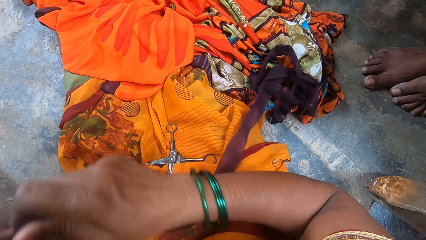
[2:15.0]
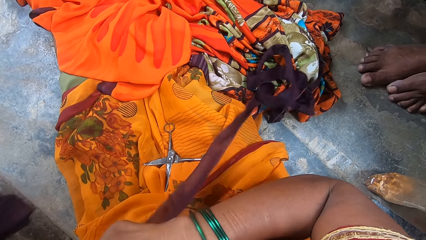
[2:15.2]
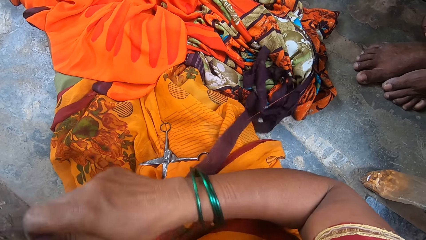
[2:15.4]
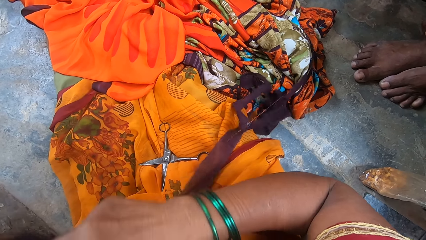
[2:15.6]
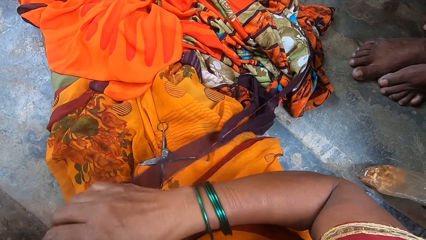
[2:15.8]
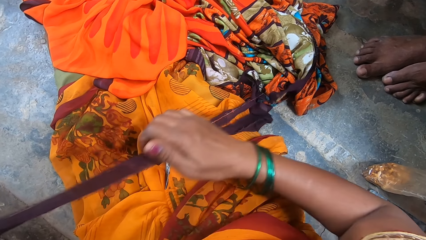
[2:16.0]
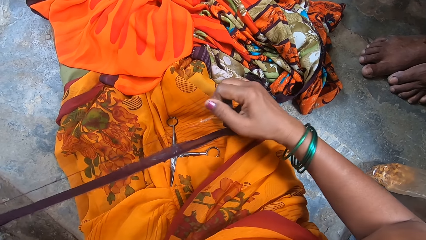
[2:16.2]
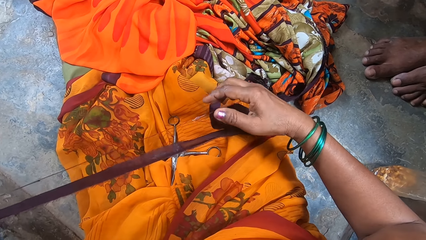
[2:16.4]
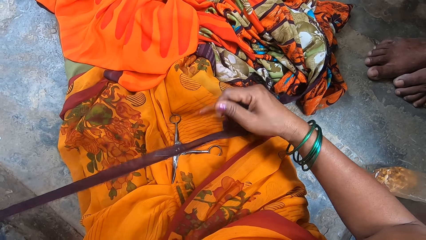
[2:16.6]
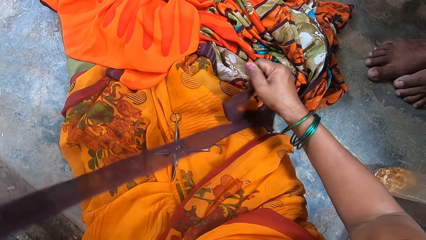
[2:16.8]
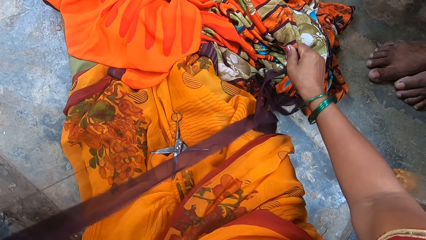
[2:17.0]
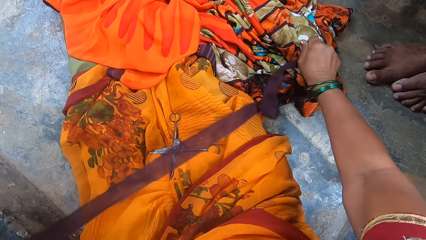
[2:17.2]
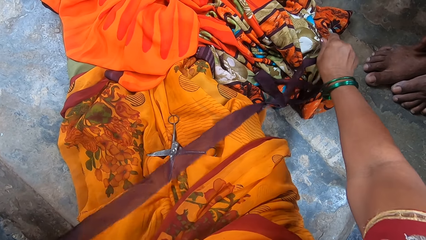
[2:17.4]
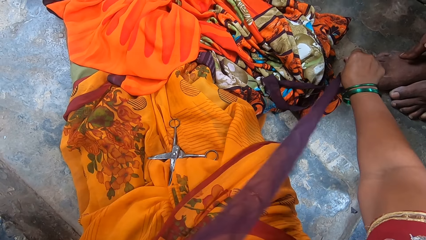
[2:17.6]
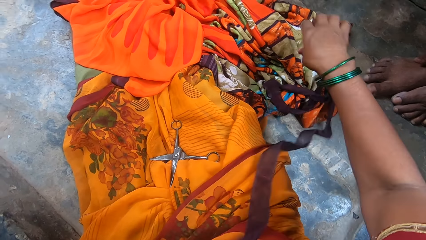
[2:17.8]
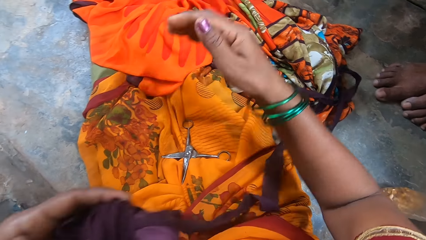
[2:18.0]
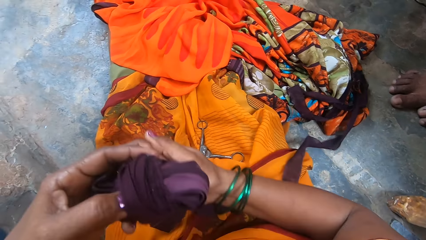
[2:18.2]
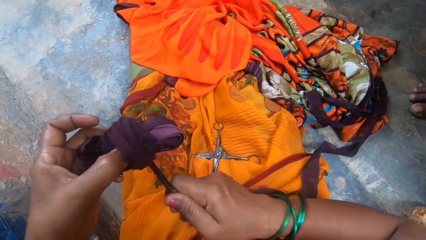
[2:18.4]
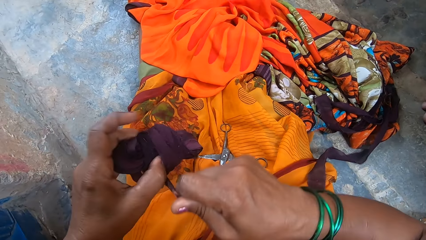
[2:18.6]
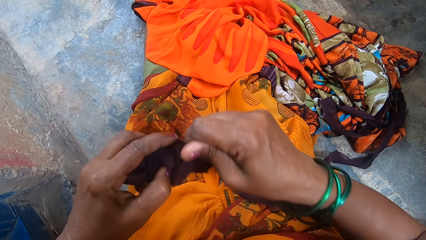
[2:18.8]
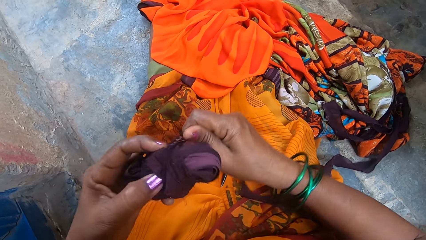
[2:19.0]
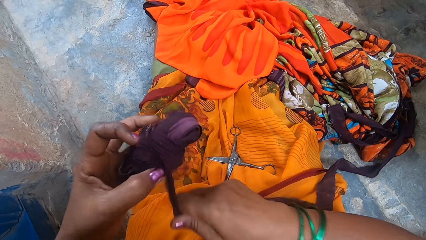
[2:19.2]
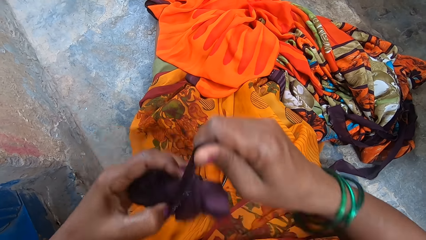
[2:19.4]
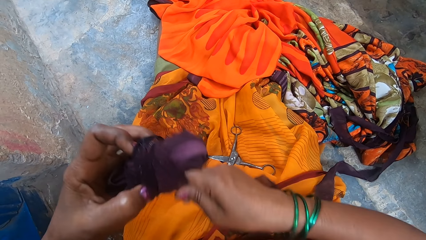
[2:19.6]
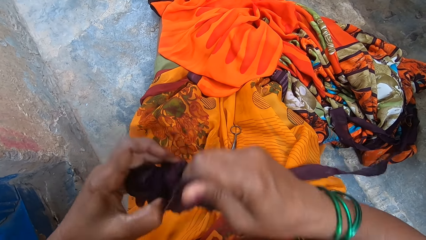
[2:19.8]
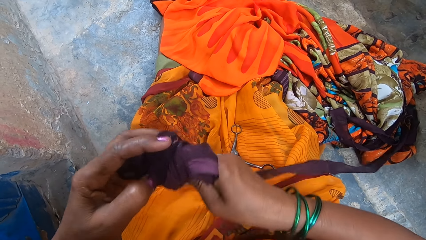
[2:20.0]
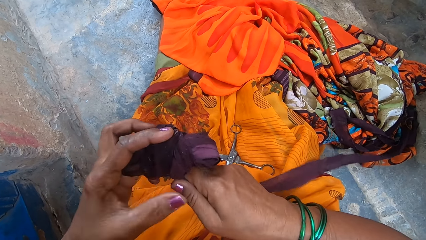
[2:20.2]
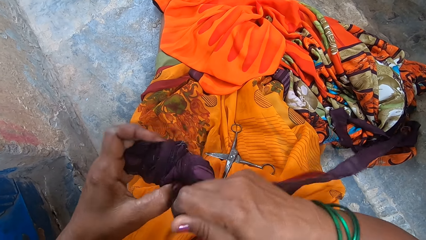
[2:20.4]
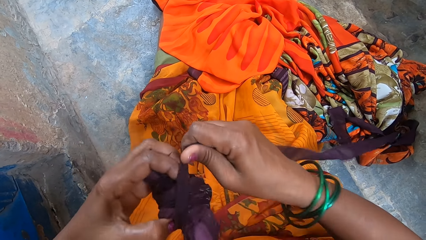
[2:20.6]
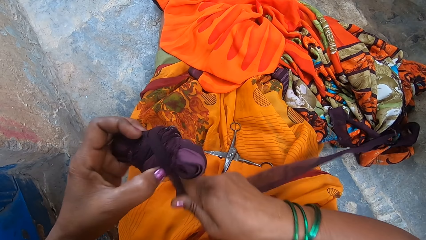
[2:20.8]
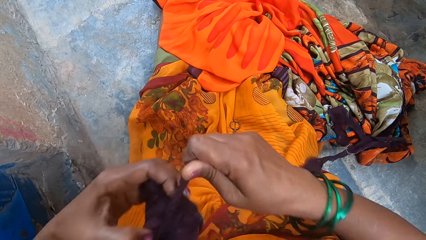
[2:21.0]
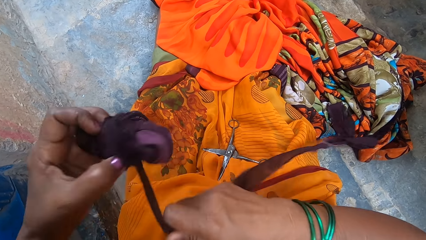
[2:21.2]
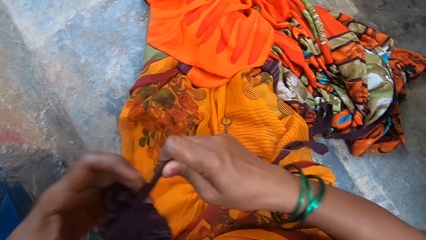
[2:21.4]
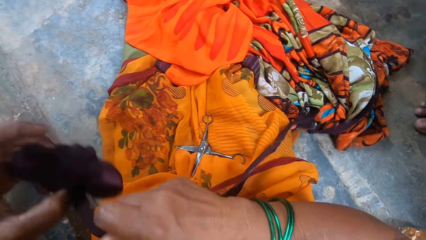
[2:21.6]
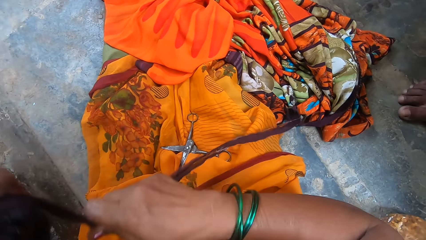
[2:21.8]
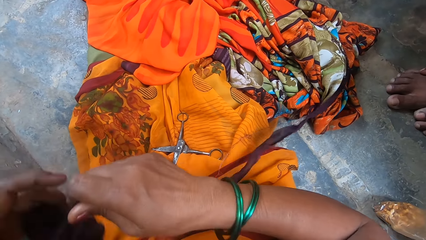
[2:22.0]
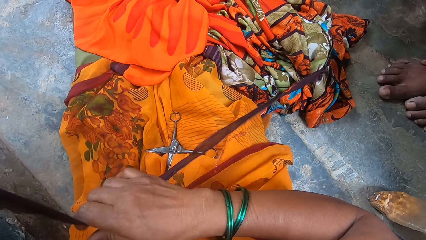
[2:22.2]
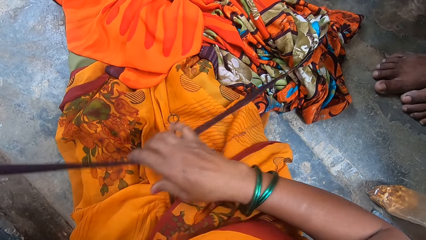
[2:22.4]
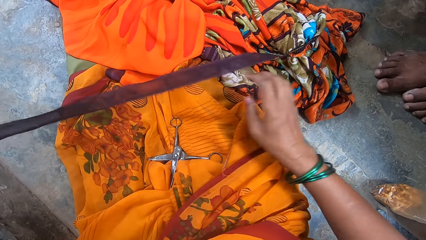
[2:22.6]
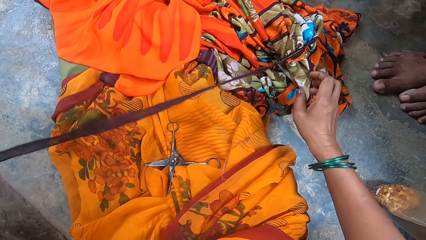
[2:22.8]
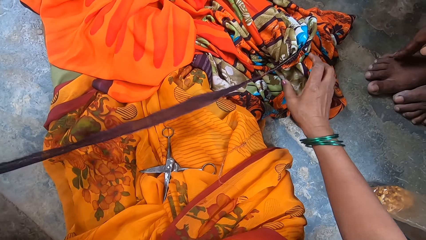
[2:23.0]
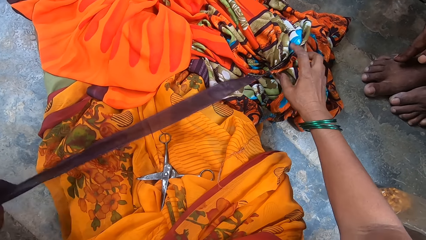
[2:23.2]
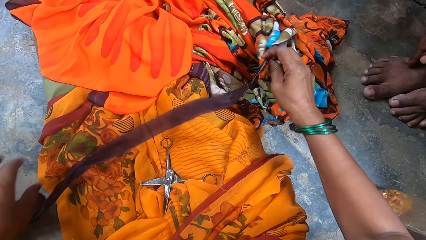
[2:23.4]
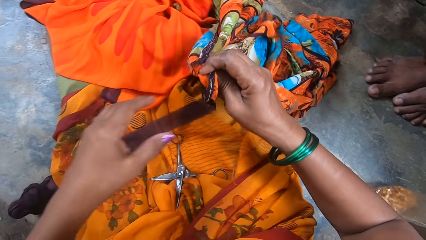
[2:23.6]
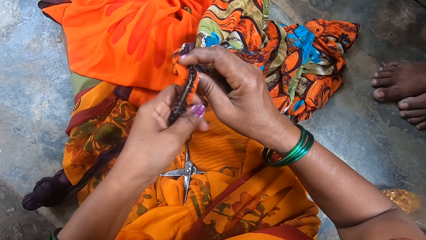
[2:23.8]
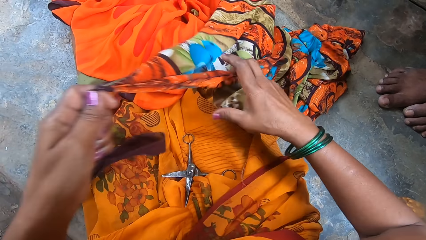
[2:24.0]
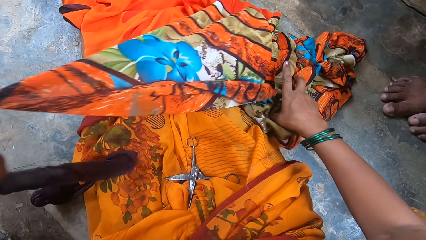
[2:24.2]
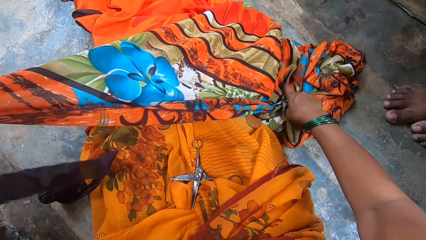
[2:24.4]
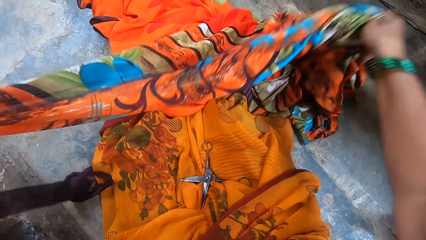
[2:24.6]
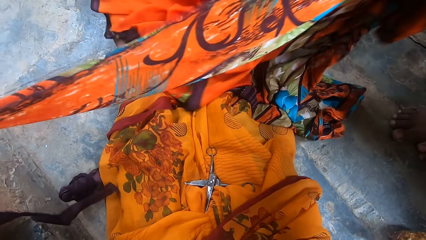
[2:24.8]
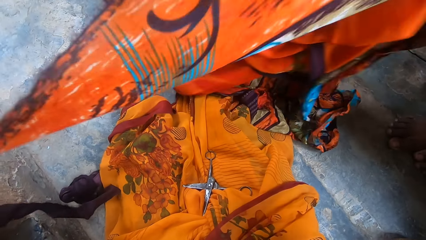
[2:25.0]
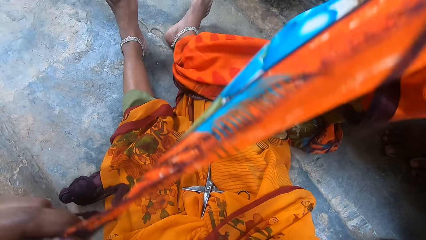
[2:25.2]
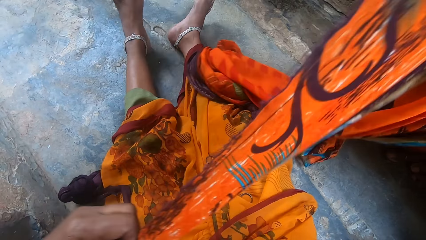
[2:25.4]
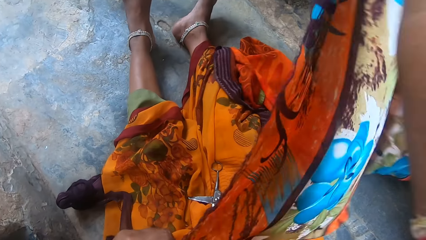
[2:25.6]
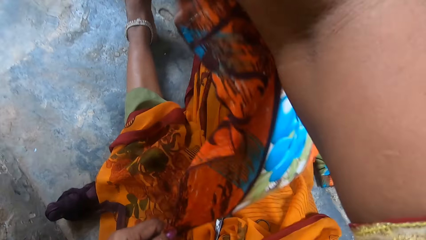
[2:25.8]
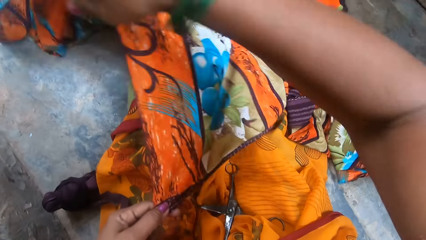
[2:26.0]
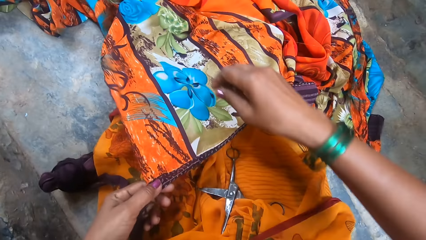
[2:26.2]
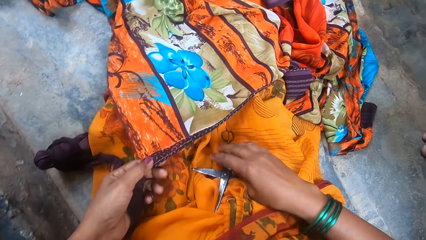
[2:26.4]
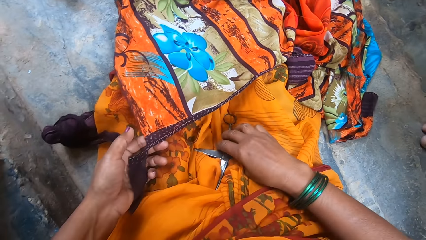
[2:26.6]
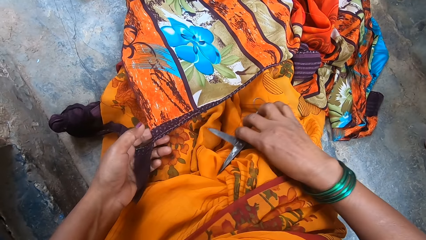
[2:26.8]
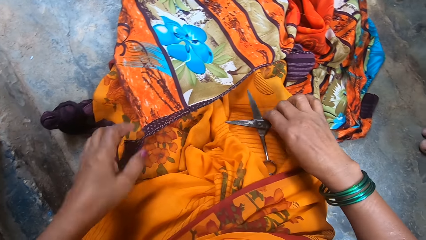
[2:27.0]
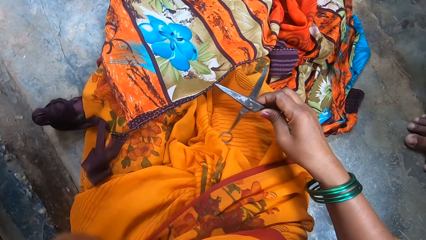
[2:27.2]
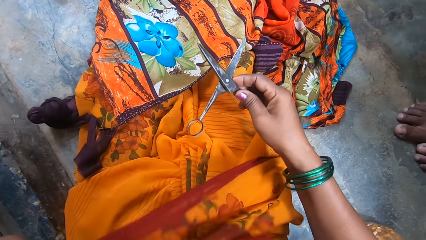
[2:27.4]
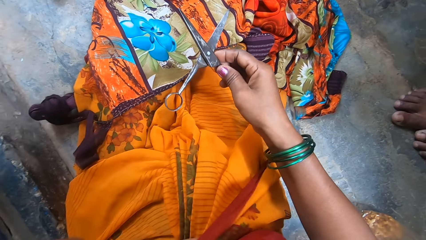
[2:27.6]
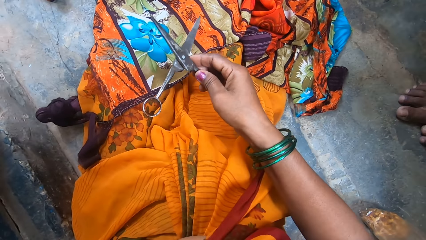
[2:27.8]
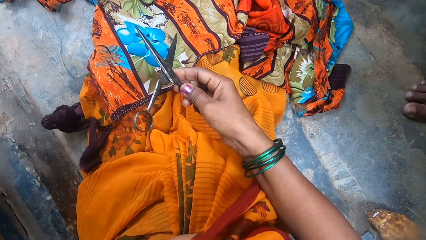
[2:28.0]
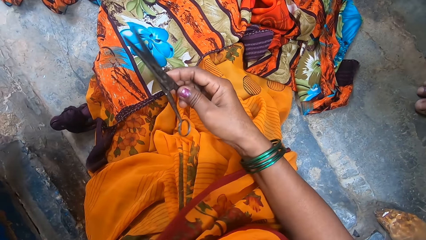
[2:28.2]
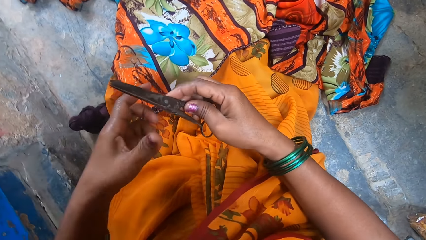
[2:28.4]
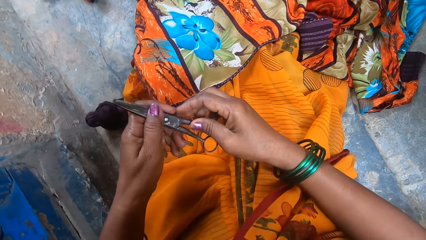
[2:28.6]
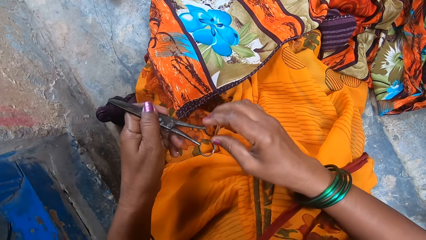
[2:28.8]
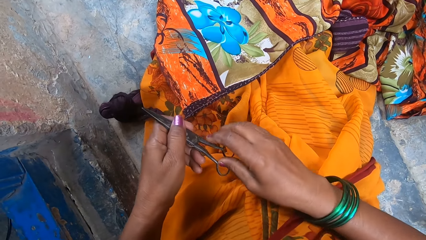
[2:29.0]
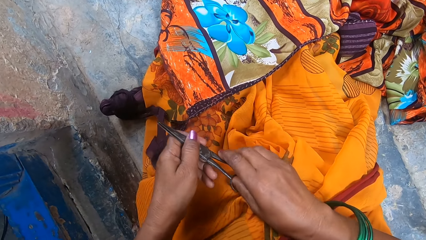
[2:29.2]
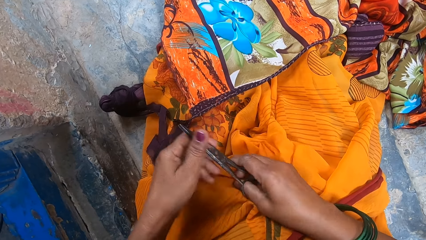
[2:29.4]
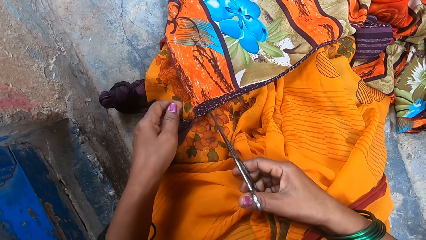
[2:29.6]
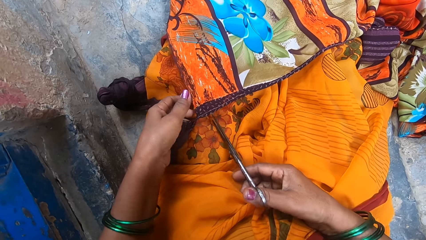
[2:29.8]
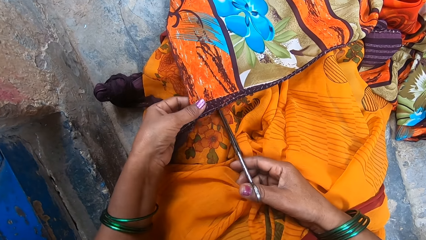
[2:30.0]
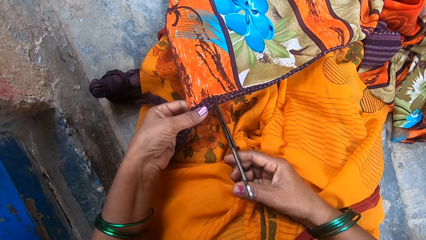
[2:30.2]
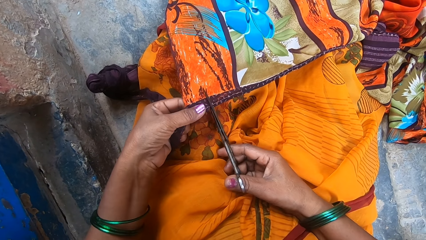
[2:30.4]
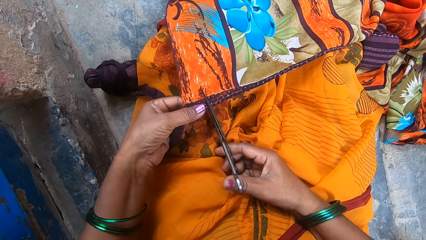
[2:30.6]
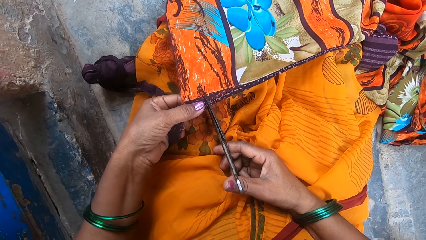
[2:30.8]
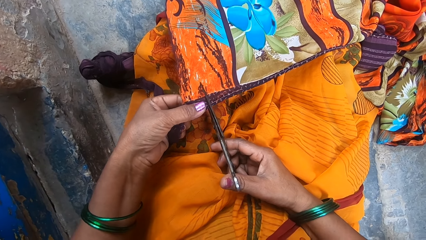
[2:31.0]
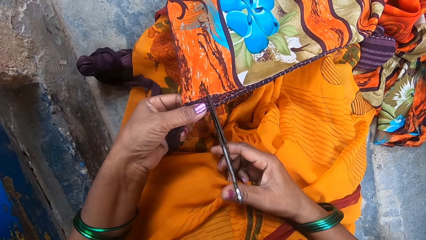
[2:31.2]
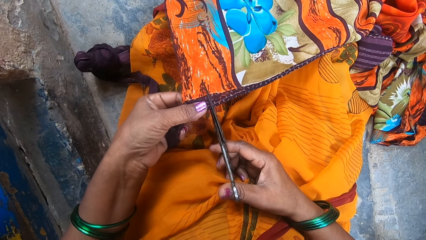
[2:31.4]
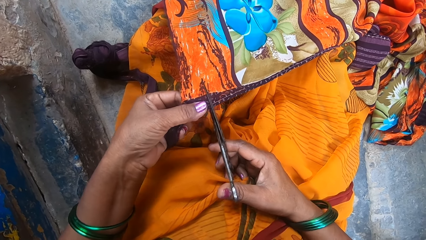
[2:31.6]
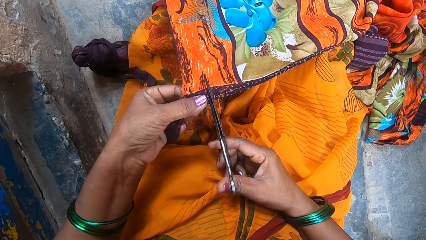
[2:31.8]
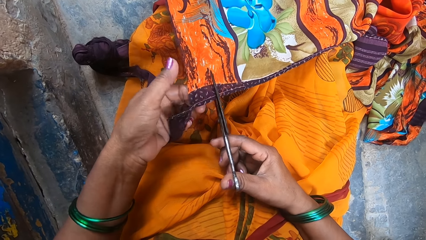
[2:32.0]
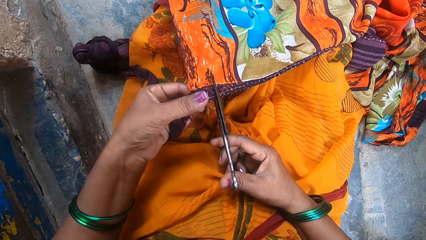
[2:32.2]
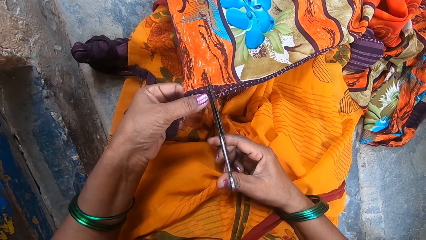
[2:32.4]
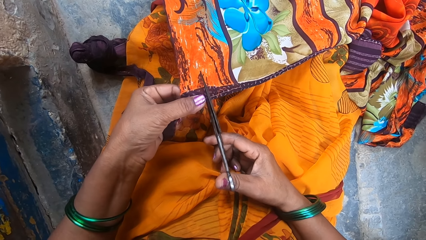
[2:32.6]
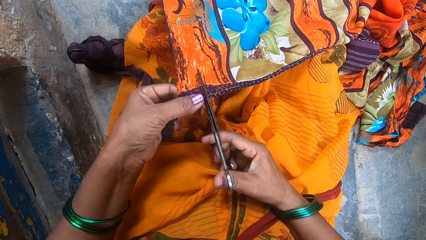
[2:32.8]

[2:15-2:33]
The camera wearer stretches the piece of cloth. They pull the thread. They roll the piece of cloth. They put the piece of cloth on the floor. They pick up the cloth. They straighten the cloth and lift the cloth. They put the cloth on the floor. They stretch the cloth. They pick up the scissors. They pass the scissors to the right hand. They touch the cloth. They cut the cloth with the scissors.
